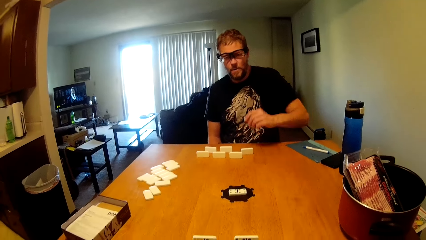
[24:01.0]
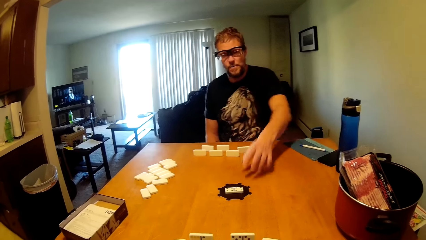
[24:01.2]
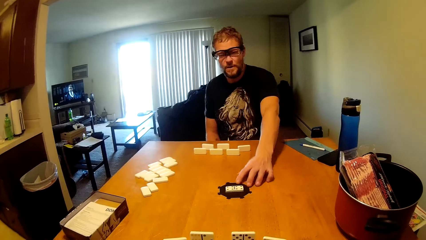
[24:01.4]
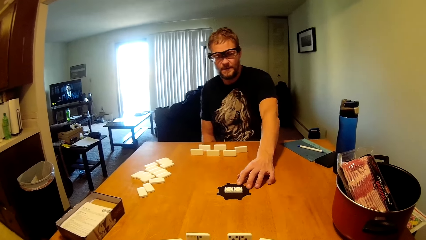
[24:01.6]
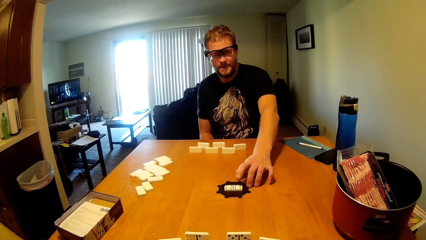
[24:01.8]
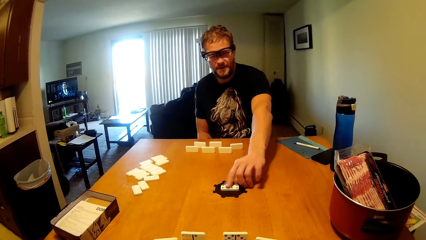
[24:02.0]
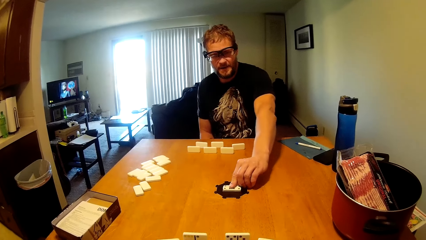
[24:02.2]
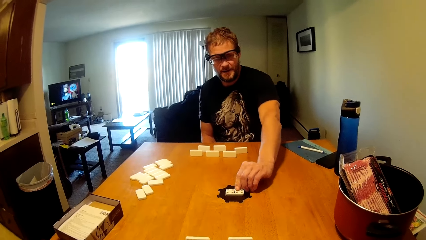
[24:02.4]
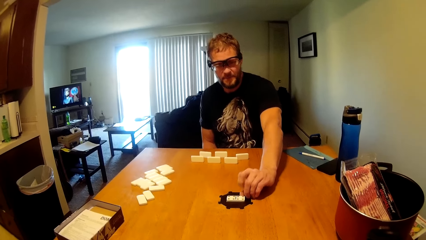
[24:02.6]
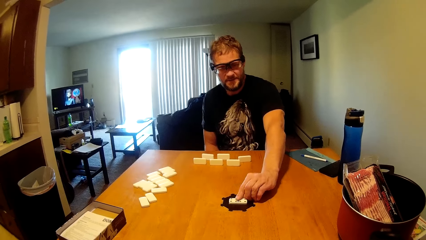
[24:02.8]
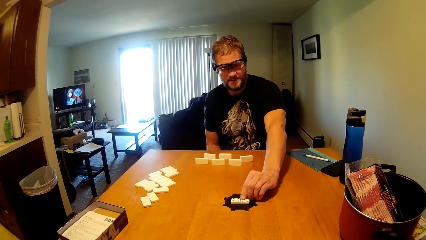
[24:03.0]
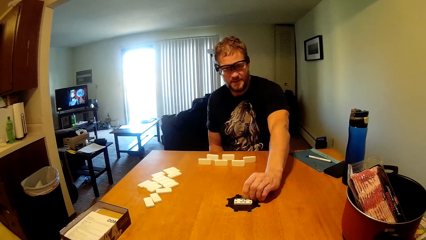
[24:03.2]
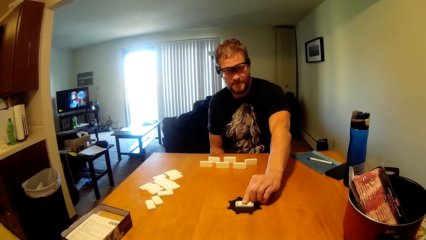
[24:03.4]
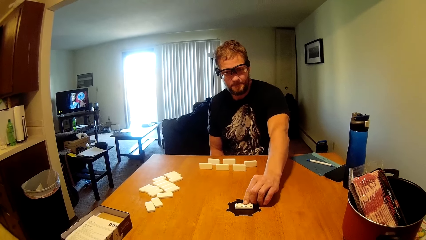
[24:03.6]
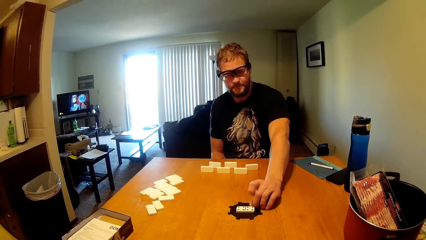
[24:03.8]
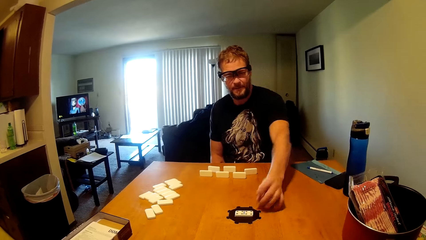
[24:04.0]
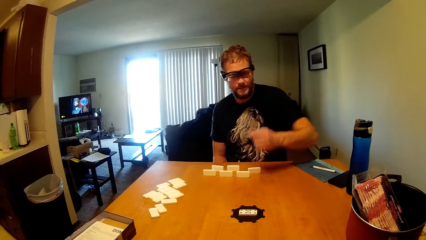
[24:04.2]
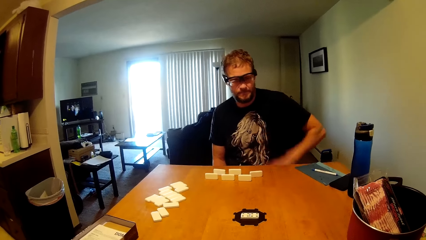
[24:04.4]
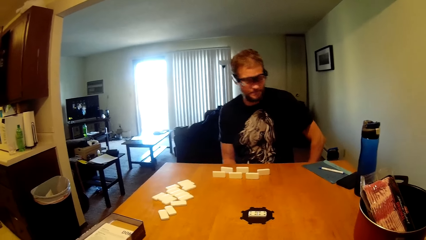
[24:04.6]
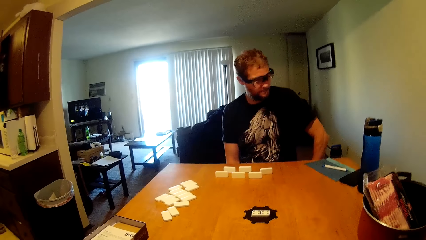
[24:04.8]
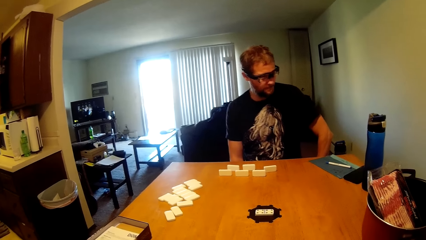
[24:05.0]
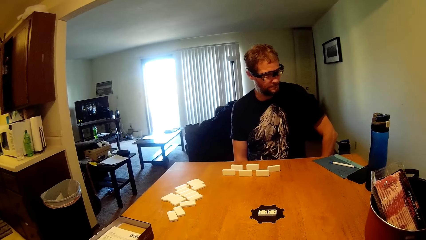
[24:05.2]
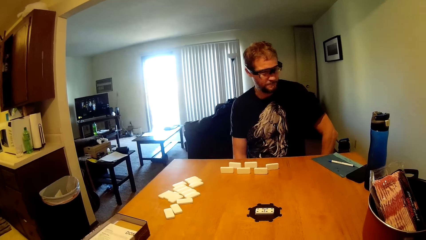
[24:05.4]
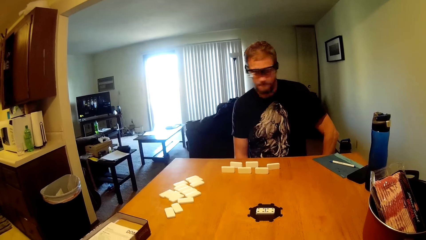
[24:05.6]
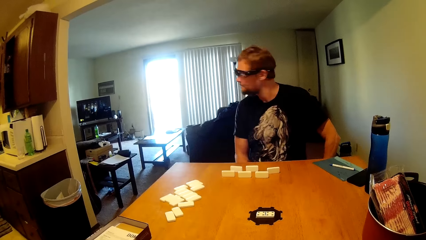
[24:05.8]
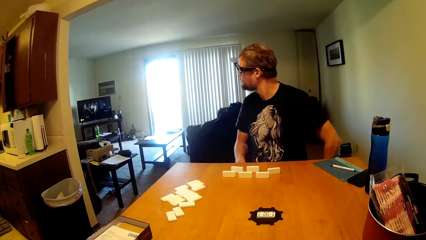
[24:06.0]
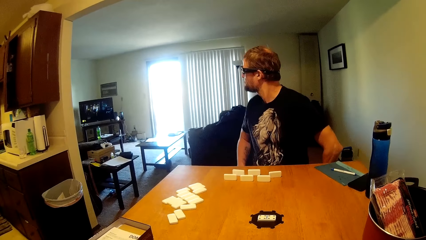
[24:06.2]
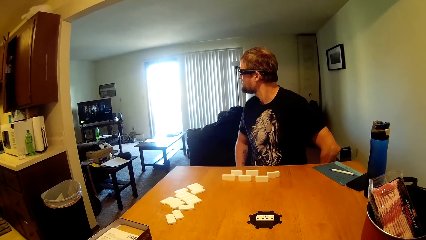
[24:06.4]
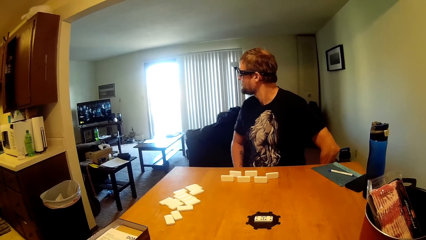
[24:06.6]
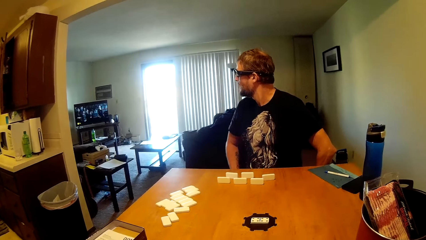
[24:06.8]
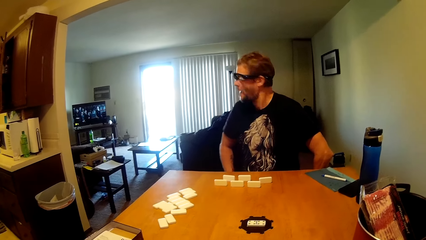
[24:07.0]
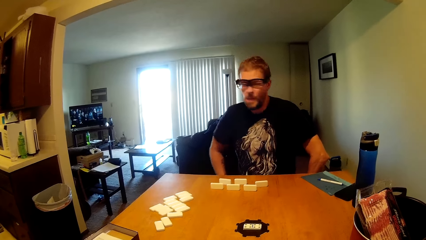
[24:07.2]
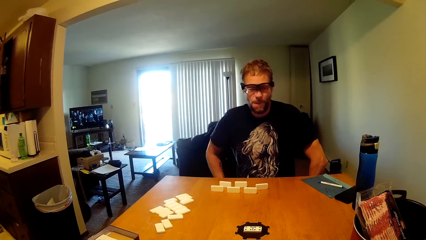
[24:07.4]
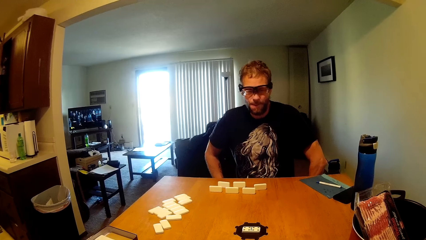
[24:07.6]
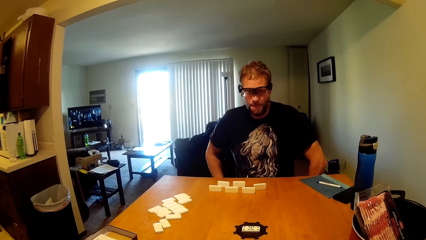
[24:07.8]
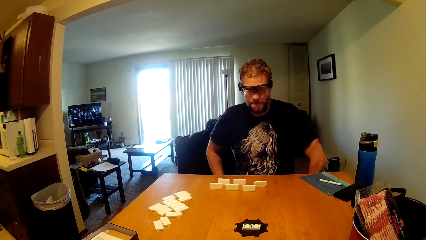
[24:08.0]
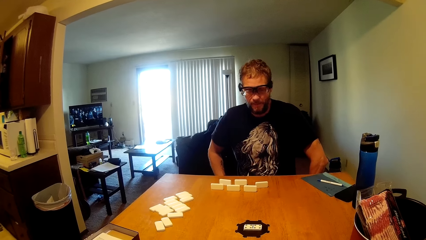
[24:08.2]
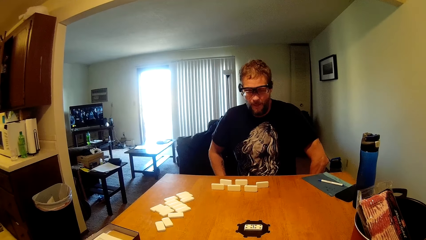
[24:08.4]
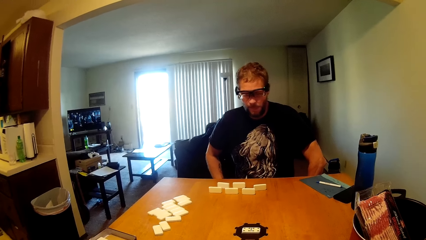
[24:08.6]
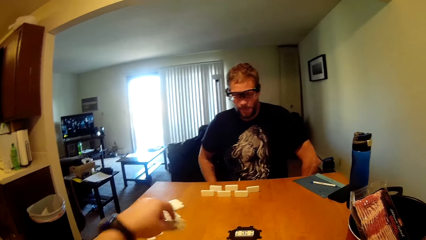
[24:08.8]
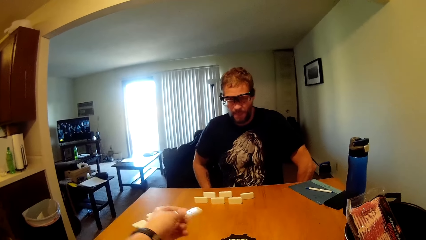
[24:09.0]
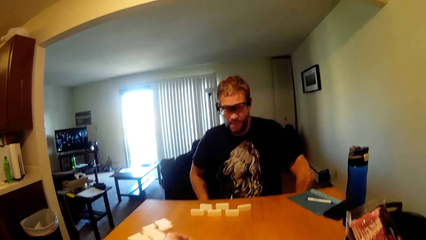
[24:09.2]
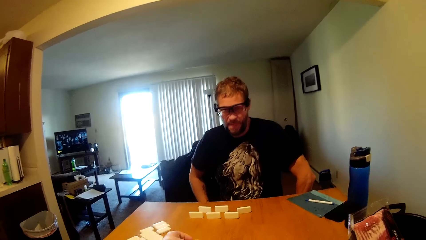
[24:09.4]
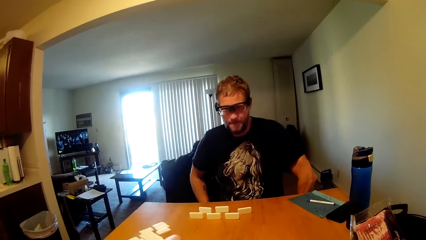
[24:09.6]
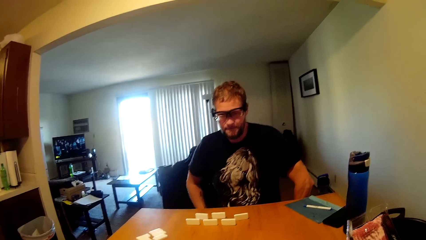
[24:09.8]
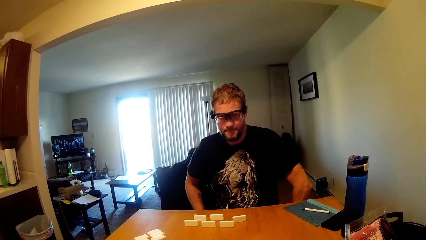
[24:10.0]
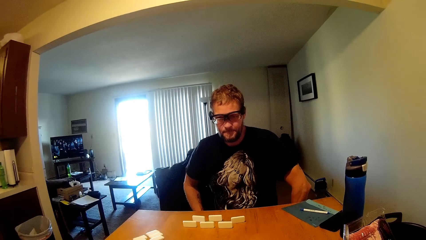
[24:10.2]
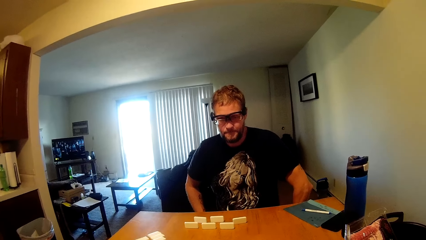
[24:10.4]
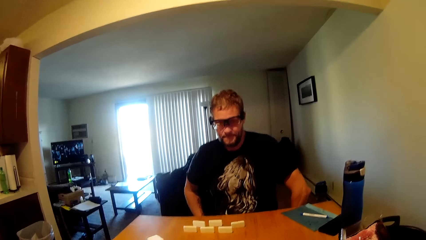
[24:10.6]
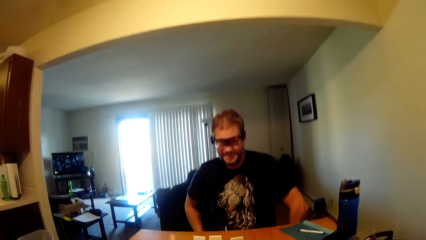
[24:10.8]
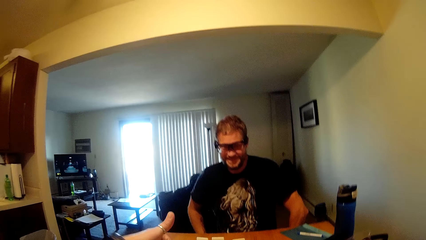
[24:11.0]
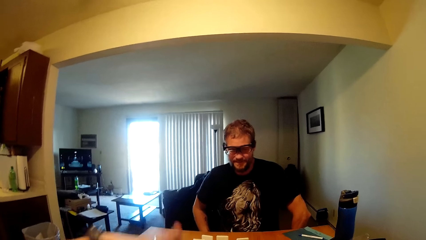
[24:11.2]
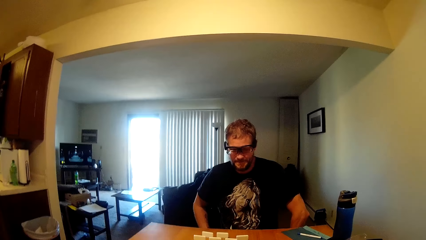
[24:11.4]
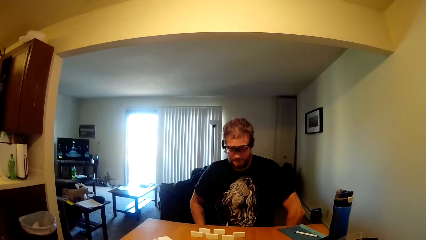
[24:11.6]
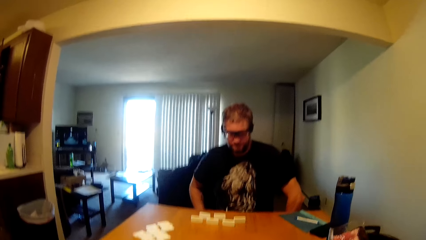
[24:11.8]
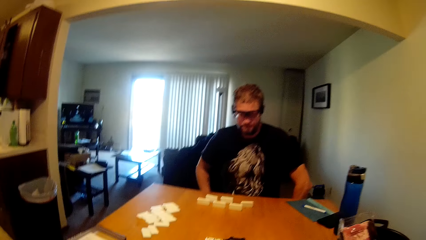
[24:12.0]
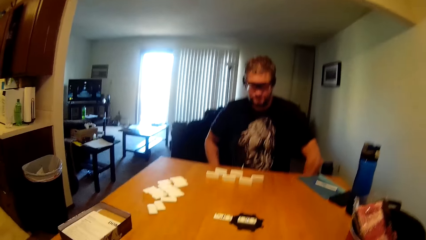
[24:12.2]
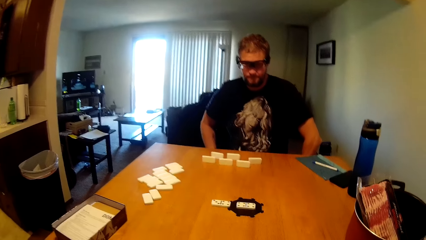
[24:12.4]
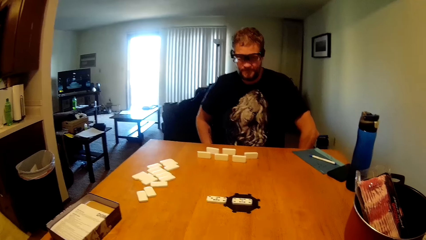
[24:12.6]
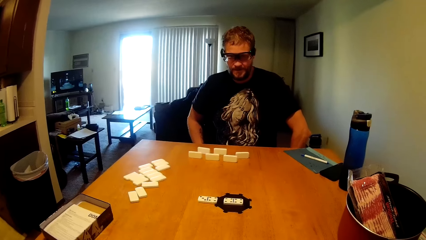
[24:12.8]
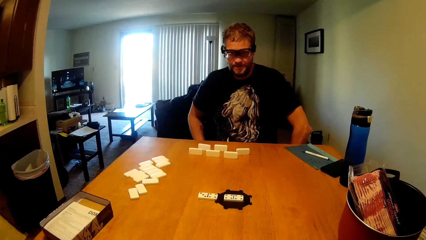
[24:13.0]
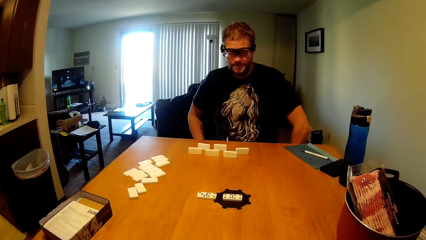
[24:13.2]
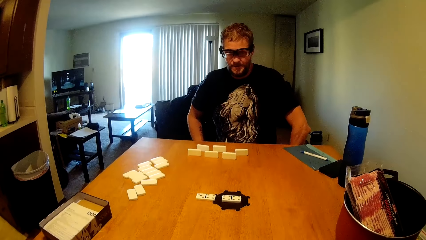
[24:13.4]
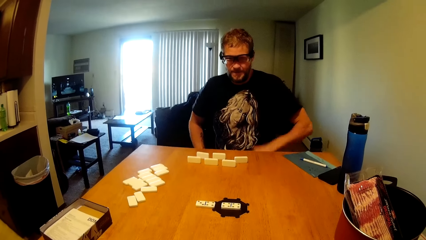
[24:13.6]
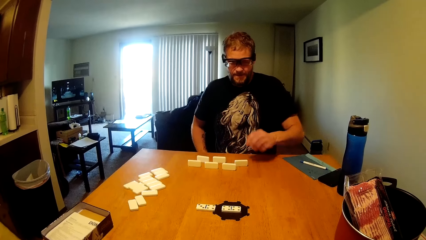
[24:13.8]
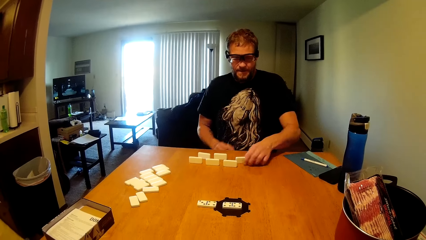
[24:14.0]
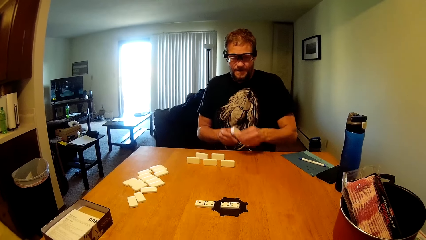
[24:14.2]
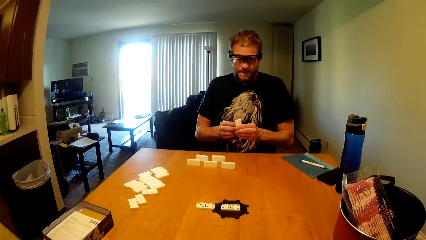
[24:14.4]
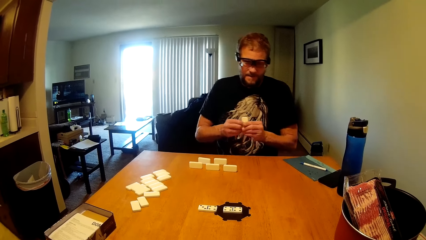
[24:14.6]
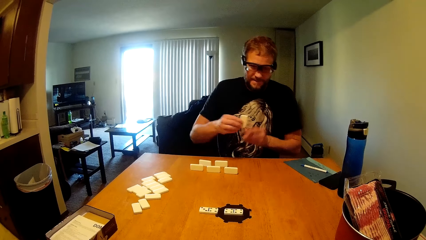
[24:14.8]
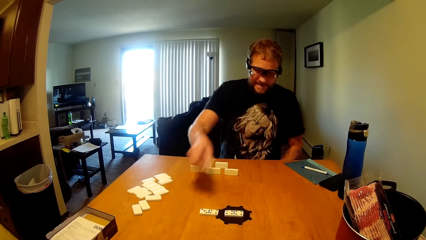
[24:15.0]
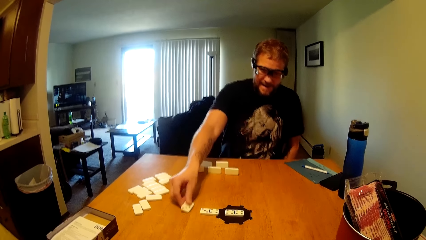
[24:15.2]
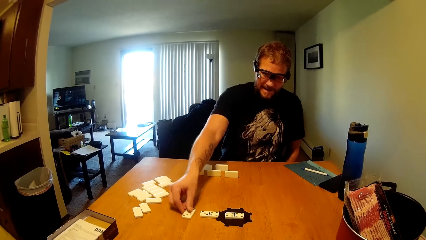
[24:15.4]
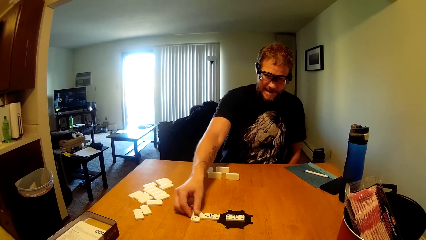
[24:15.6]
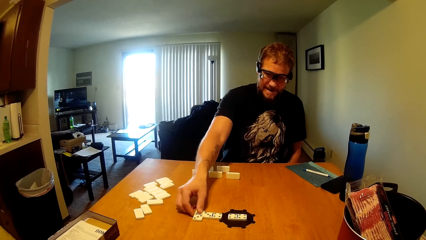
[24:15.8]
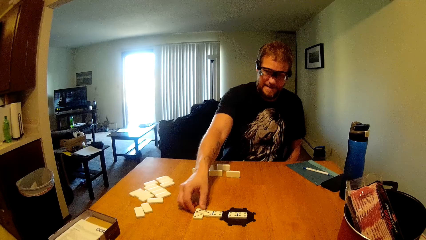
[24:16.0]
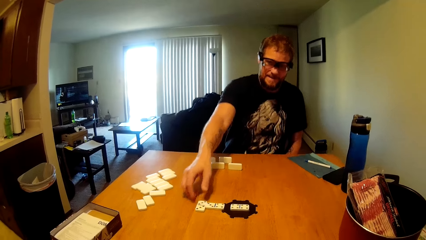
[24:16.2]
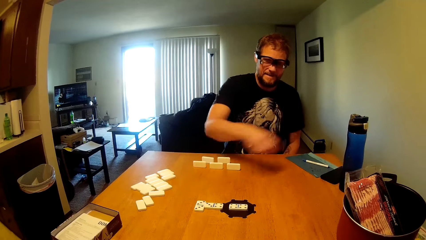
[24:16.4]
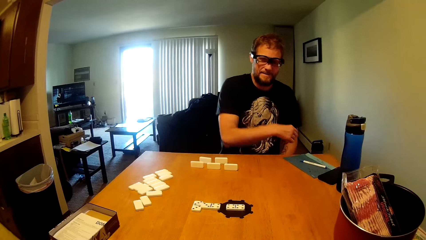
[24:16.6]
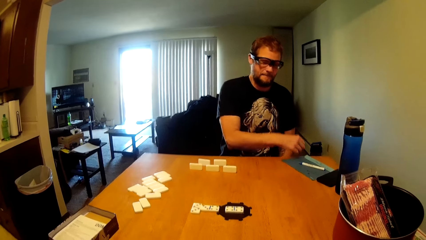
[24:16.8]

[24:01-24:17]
A man holds a dice and adjusts something on the table. The camera wearer puts down a dice. They display the domino on the table as they converse. The man picks up a dice, displays the domino on the table and puts down the dice.
